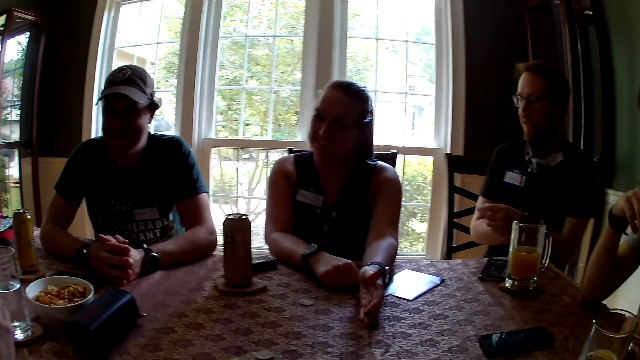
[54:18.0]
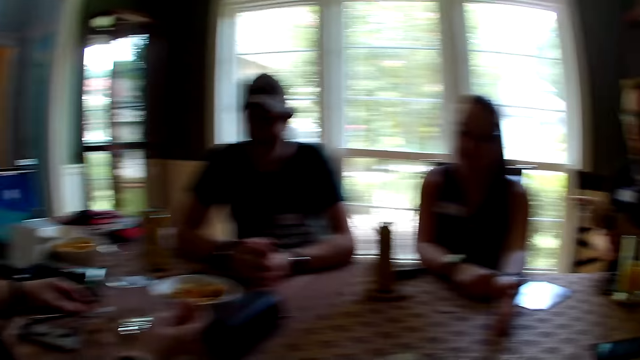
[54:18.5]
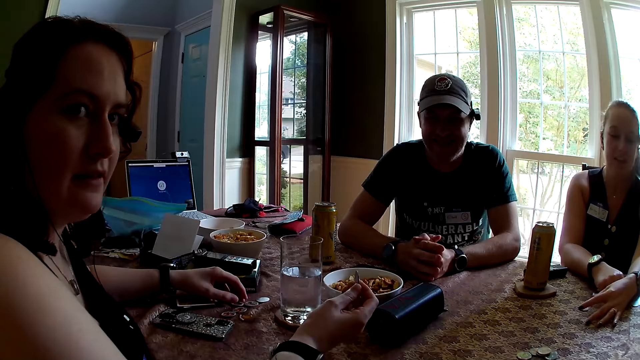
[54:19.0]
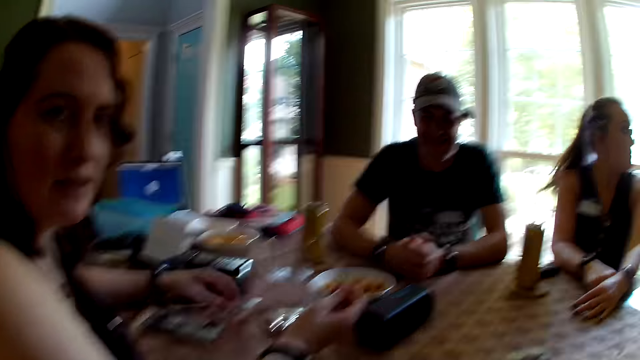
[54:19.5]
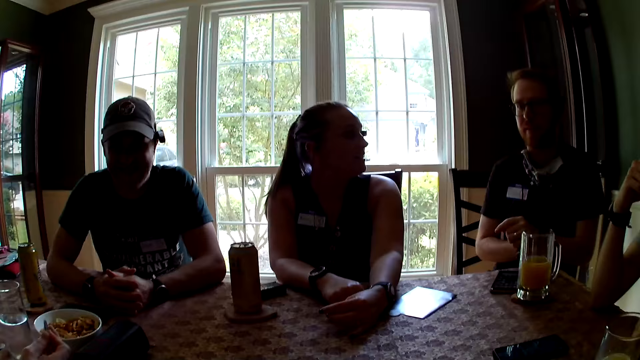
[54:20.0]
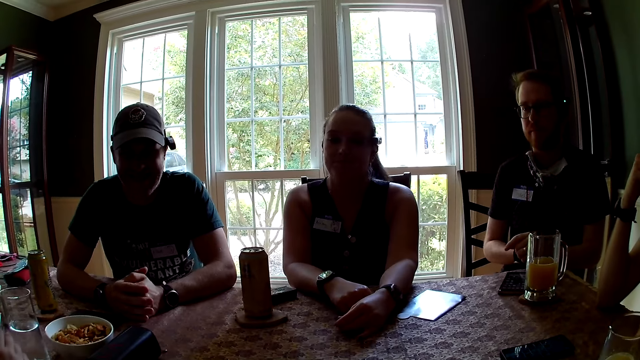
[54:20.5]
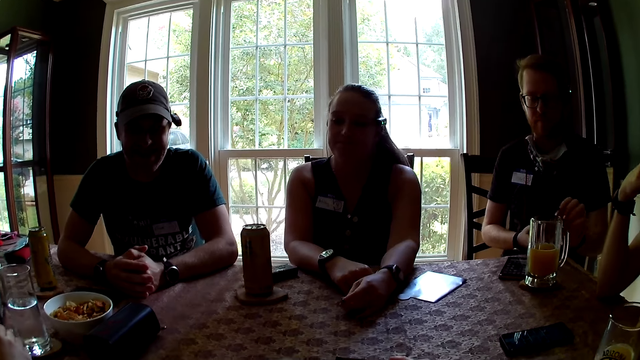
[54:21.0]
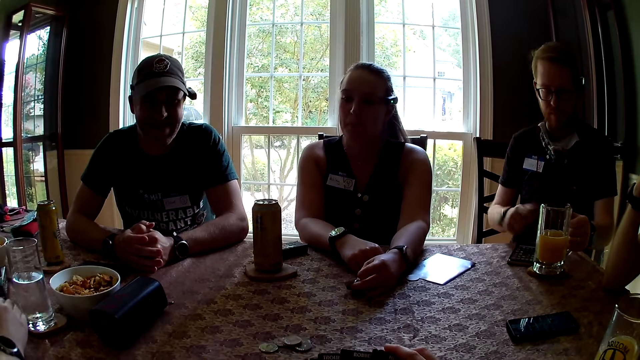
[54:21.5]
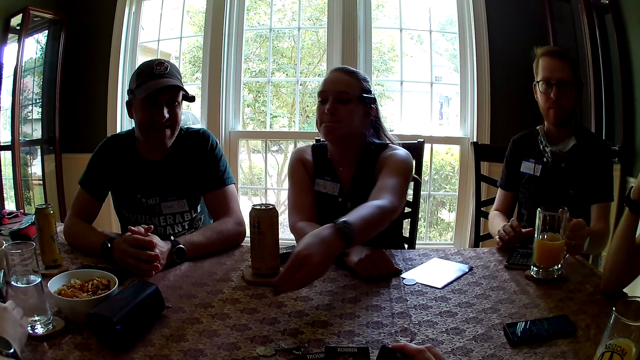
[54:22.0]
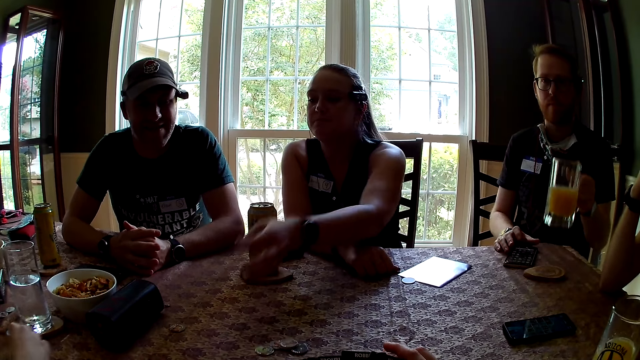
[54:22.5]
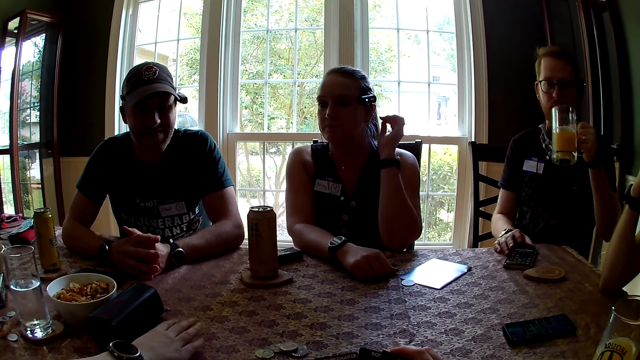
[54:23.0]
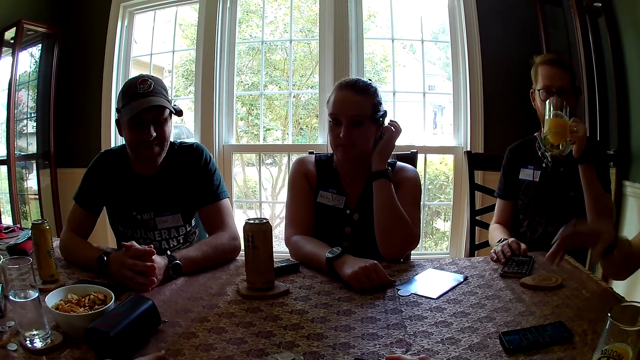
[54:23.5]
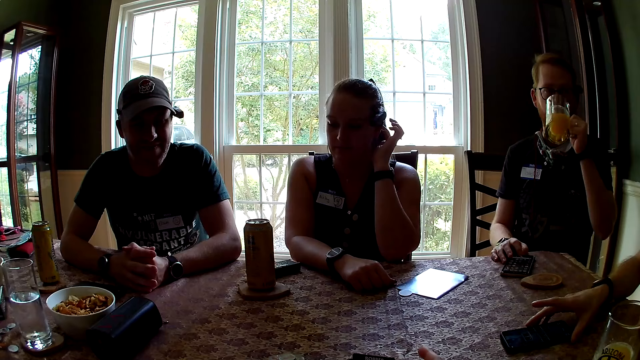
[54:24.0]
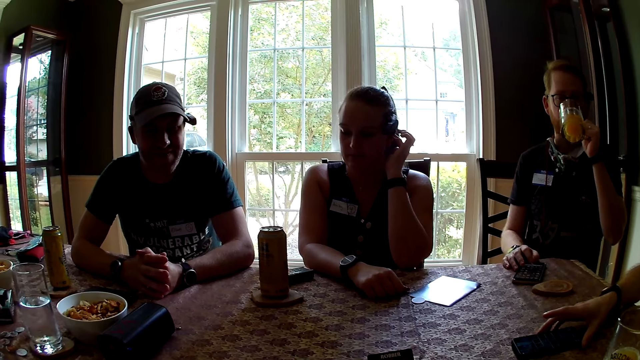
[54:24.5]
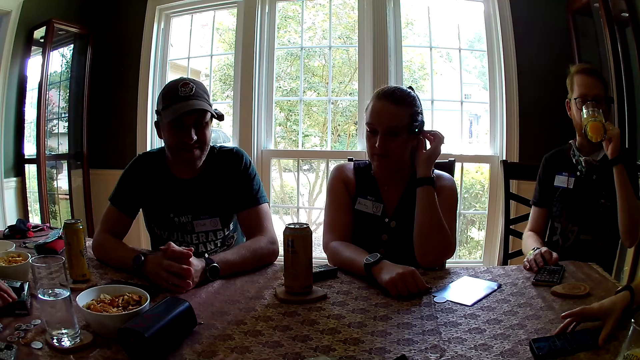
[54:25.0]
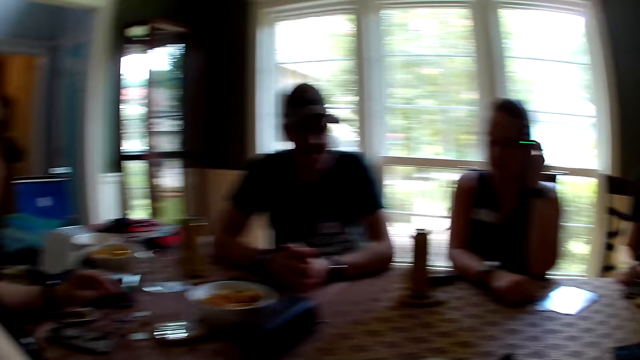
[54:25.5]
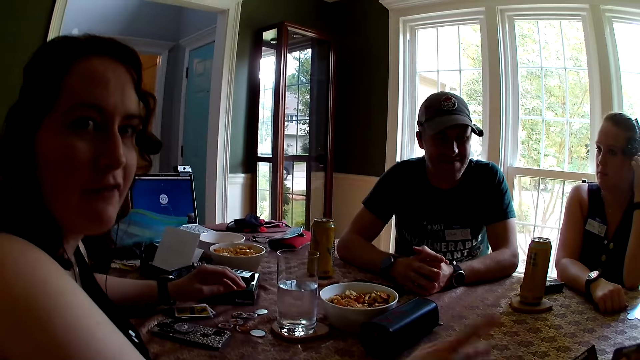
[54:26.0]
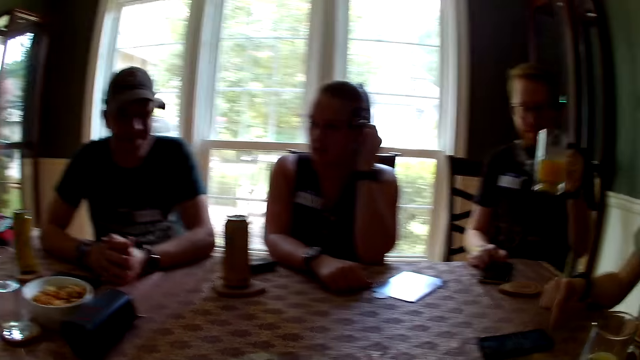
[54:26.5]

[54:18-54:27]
A man points at another man with his left hand. A woman holds a coin in her right hand. Another woman drops a coin on the dining table with her left hand. The first man picks a glass of juice from the dining table with his left hand. The first woman moves a coin on the dining table with her right hand. The second woman touches her left ear with her left hand. The first man drinks from the glass of juice with his left hand. A third man talks to the first woman. He touches a phone on the dining table with his right hand.

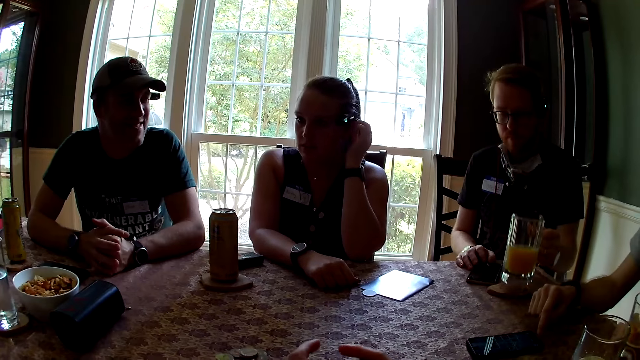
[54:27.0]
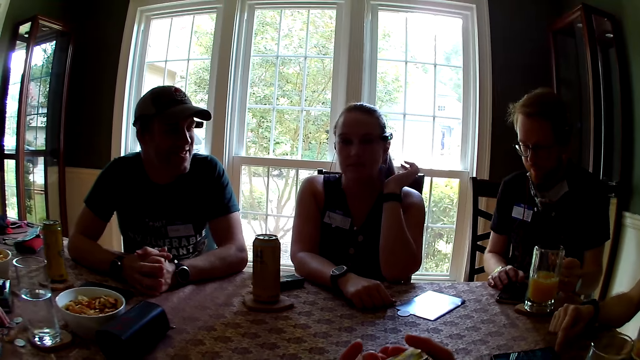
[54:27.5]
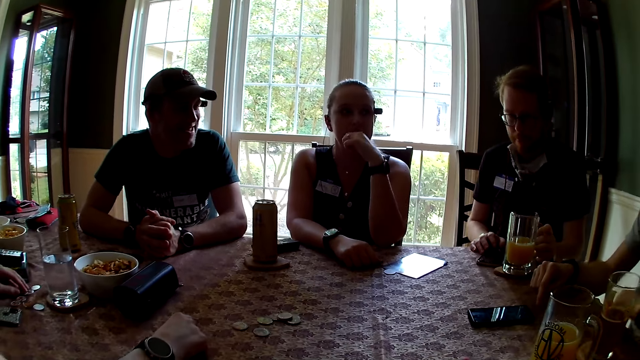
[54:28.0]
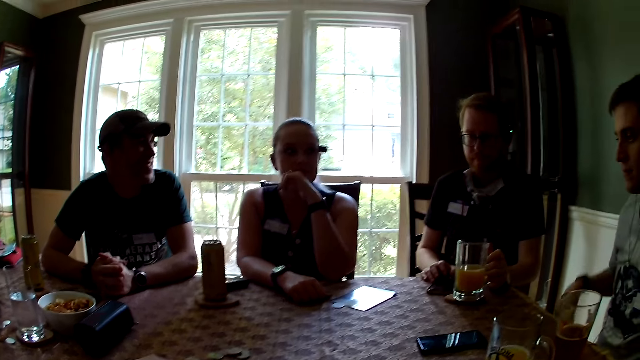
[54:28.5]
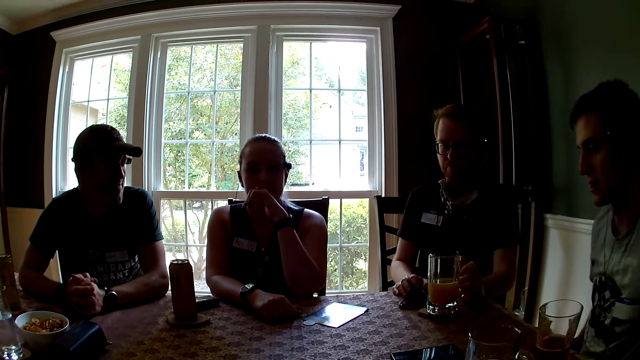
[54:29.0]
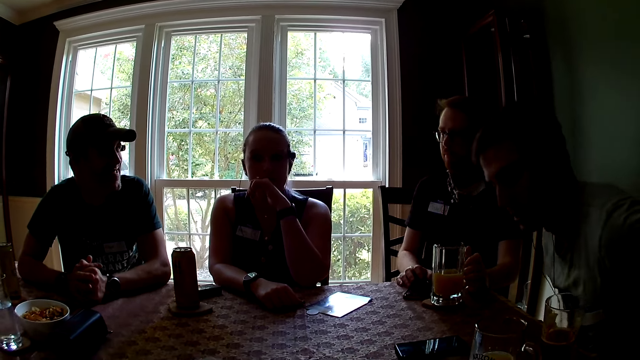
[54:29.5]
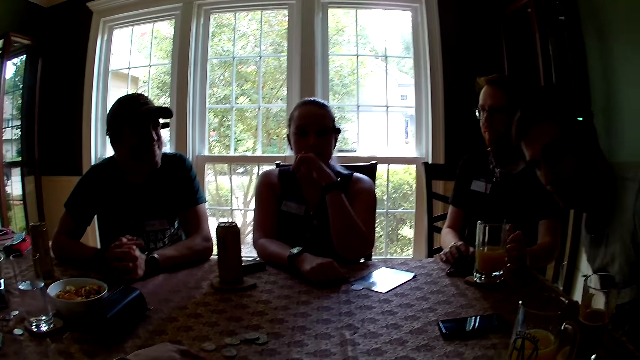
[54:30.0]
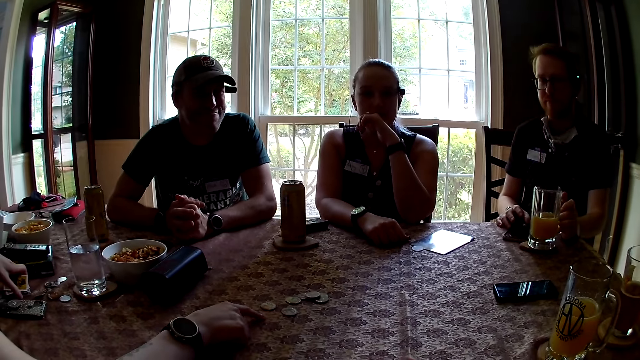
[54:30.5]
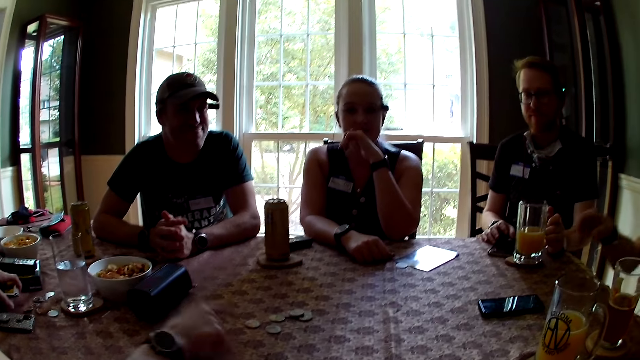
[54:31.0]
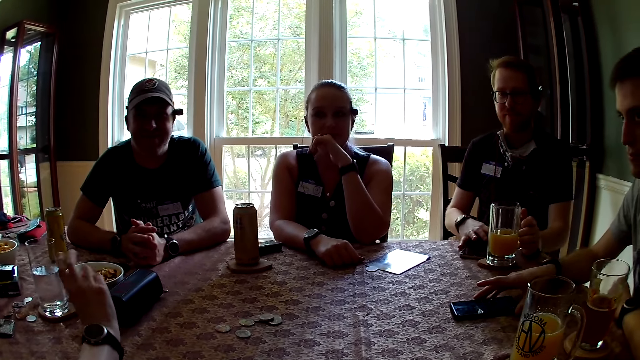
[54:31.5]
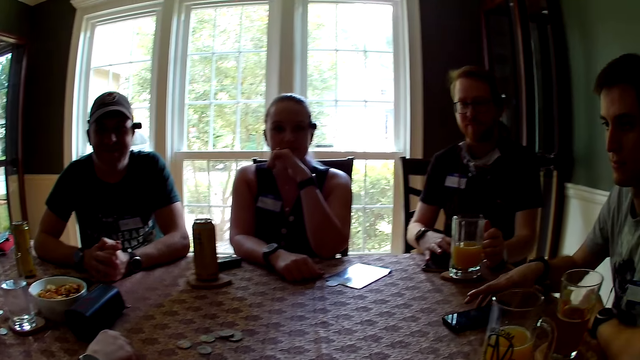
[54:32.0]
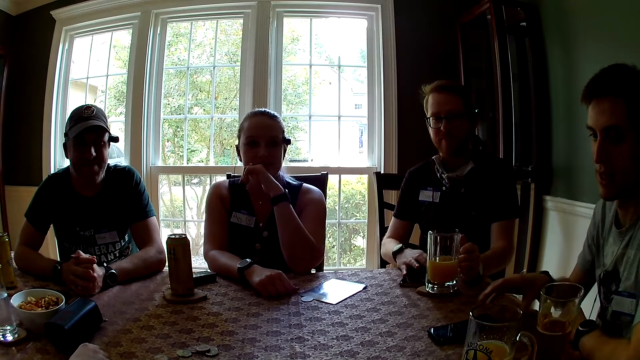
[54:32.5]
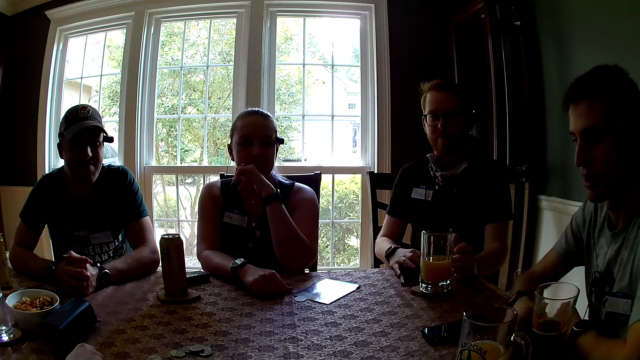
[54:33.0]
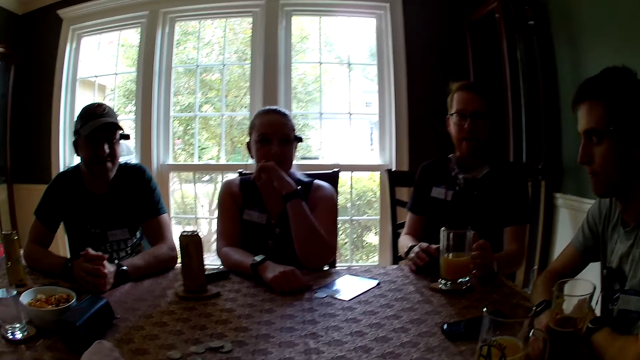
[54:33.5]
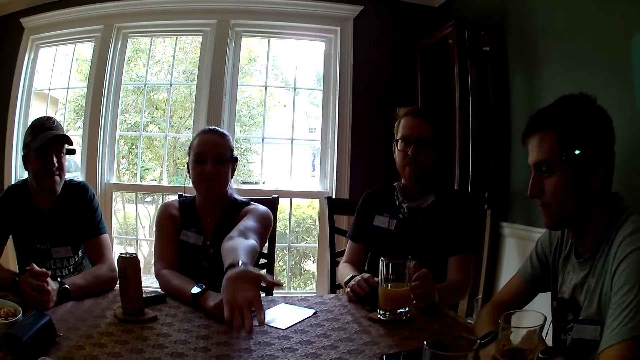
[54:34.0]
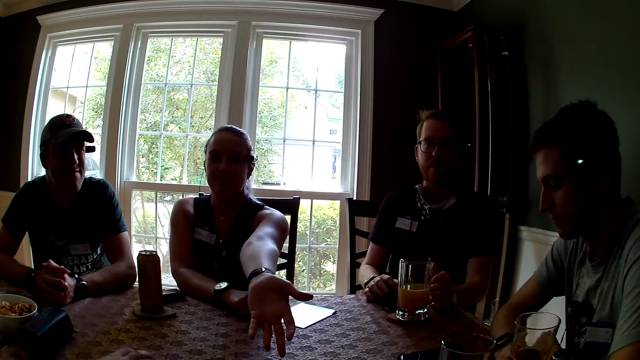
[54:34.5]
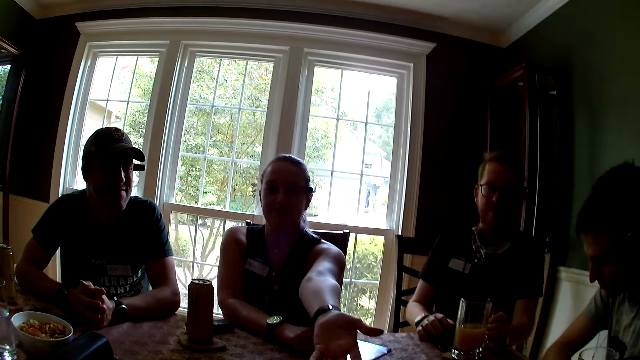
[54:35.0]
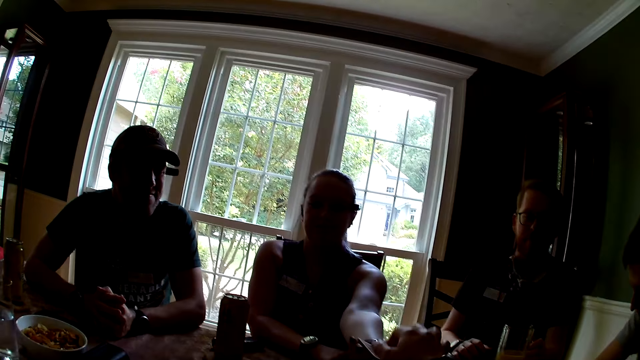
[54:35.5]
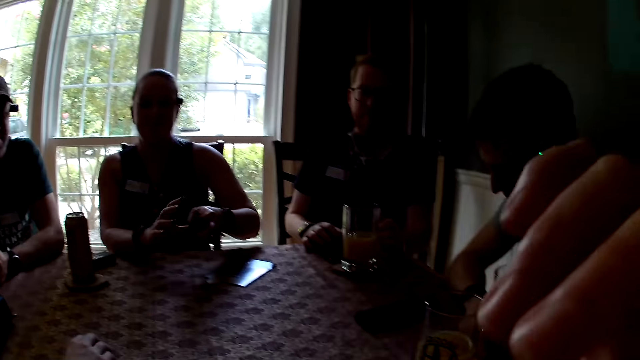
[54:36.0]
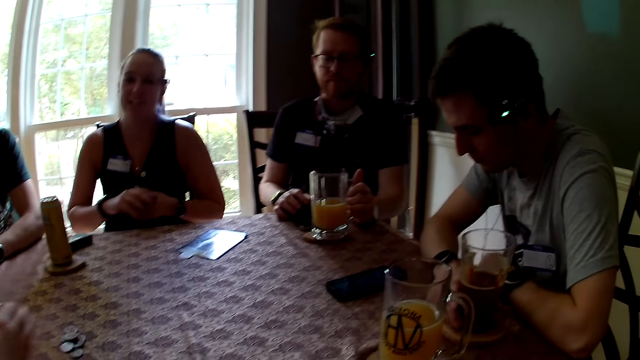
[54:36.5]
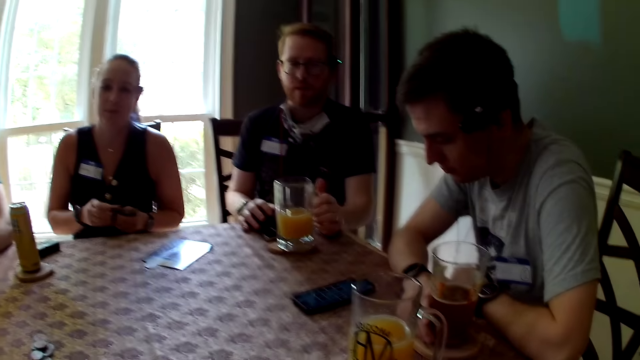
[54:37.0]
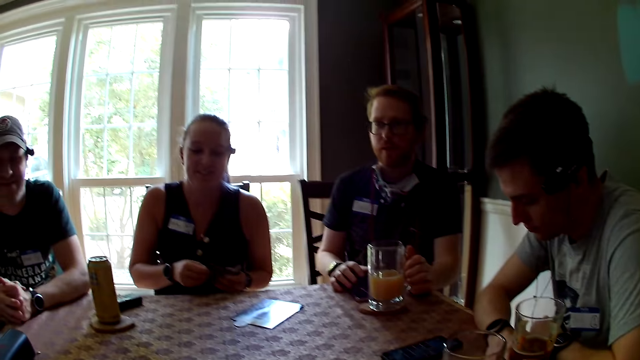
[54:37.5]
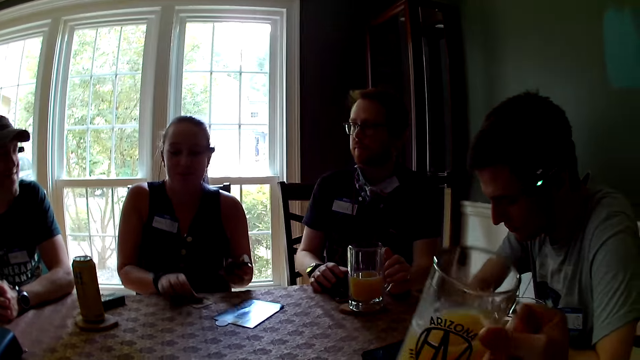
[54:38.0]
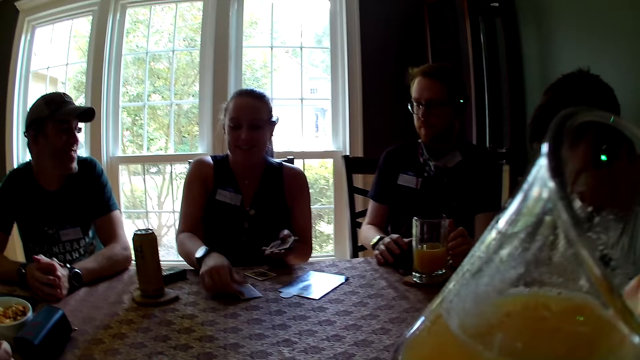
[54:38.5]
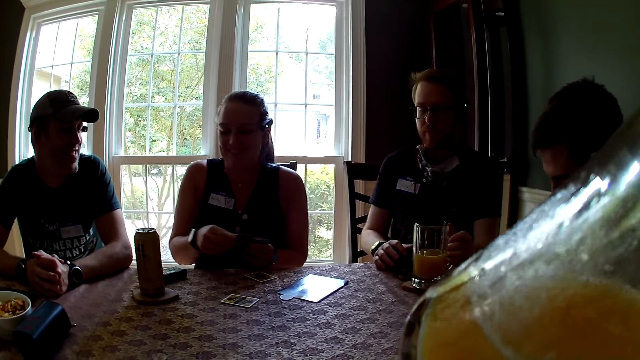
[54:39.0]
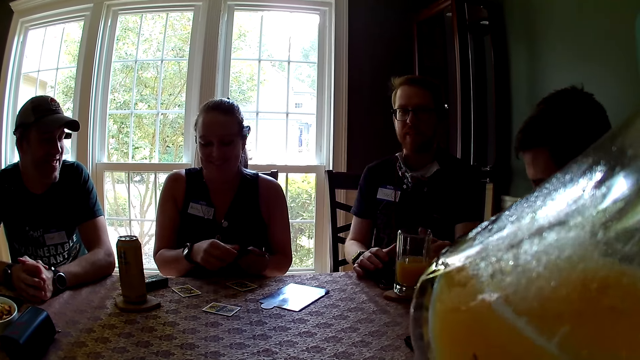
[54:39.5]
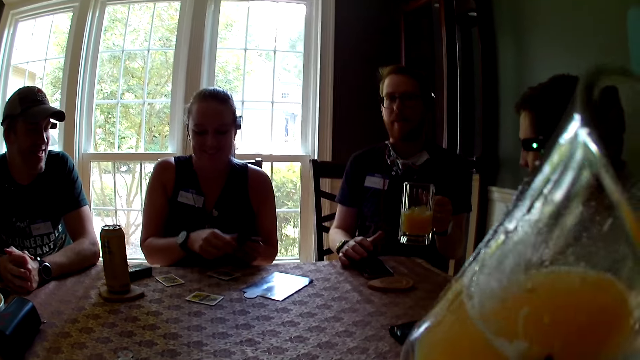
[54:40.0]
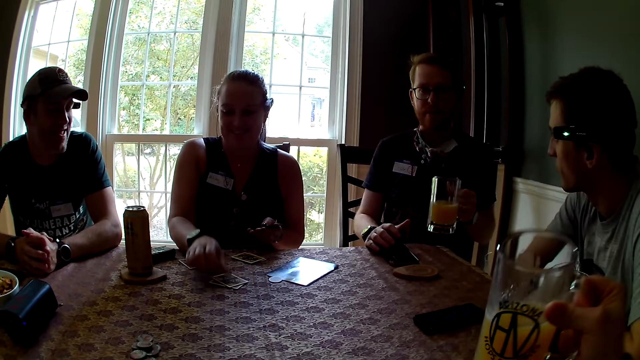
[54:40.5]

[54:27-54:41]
A man points his right index finger at the phone on the dining table. Another man drops the glass of juice on the dining table with his left hand. The camera wearer shuffles some cards in both hands. A woman points at some coins on the dining table with her right index finger. The camera wearer talks to the group of people. The first man adjusts a dining chair with both hands. The first man moves the phone on the dining table with his right hand. The woman knocks the dining table with her right hand. Another woman stretches her left hand to the camera wearer. The camera wearer gives the other woman some cards with her right hand. The other woman collects some cards from the camera wearer with her left hand. The camera wearer rubs her nose with her right hand. The other woman shuffles the cards with both hands. The camera wearer picks up the glass of juice from the dining table with her right hand. The other woman drops some cards on the dining table with her right hand. The camera wearer puts the glass of juice on the table. She drinks from the glass of juice with her right hand. The other man talks to the first man and picks up the glass of juice from the dining table with his left hand.
